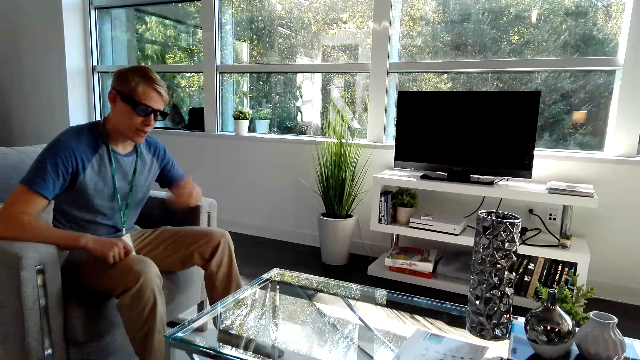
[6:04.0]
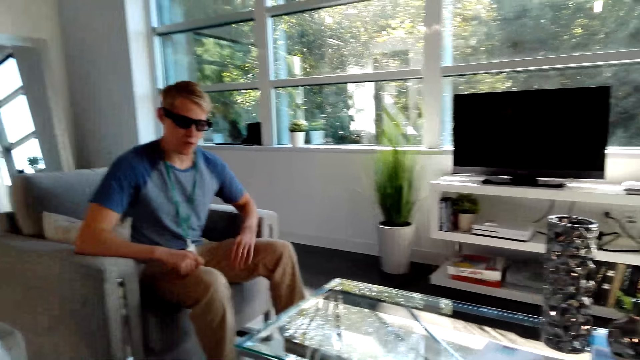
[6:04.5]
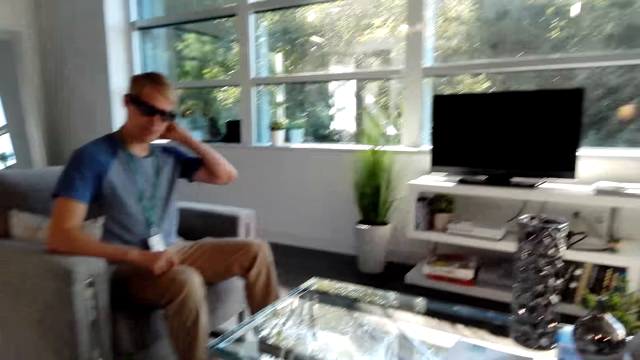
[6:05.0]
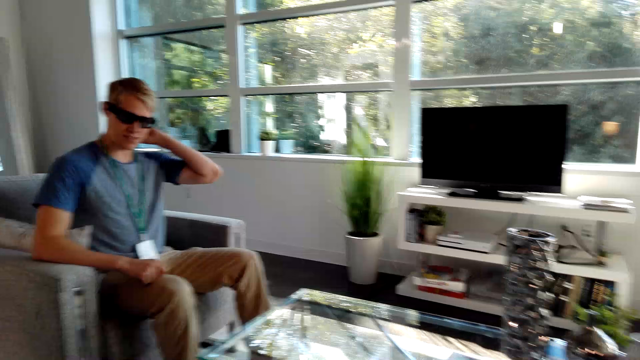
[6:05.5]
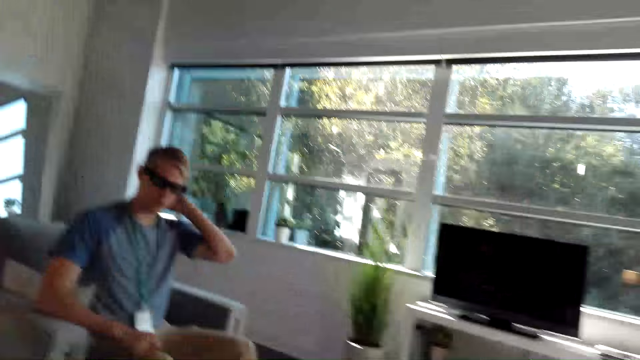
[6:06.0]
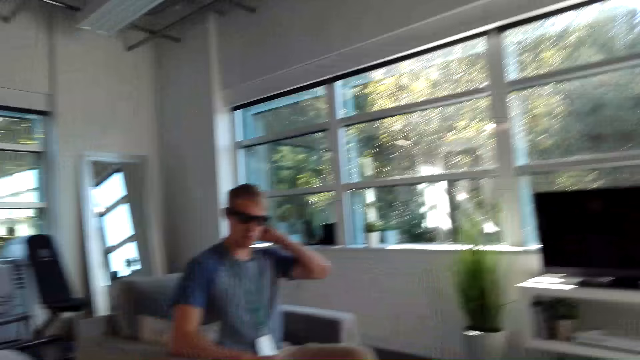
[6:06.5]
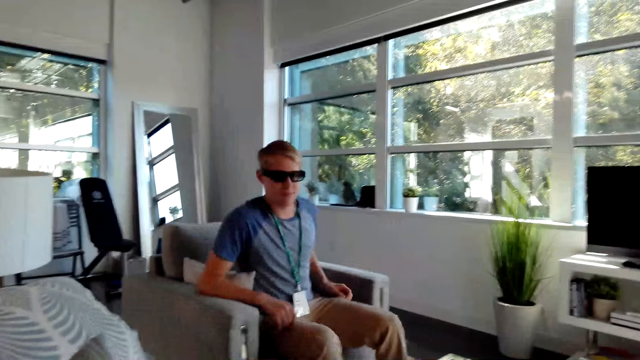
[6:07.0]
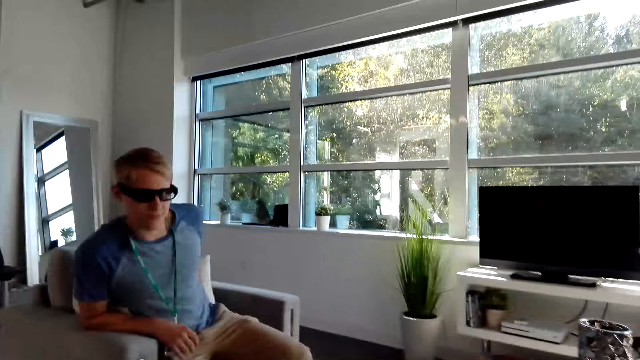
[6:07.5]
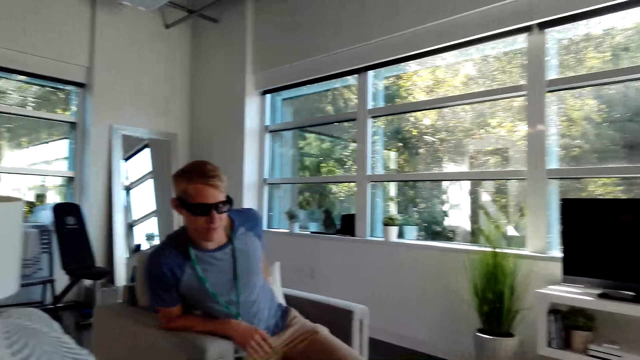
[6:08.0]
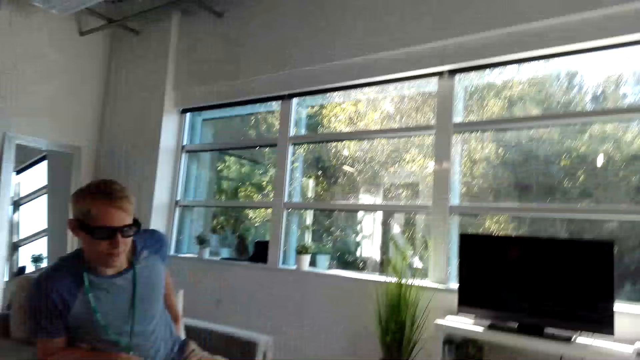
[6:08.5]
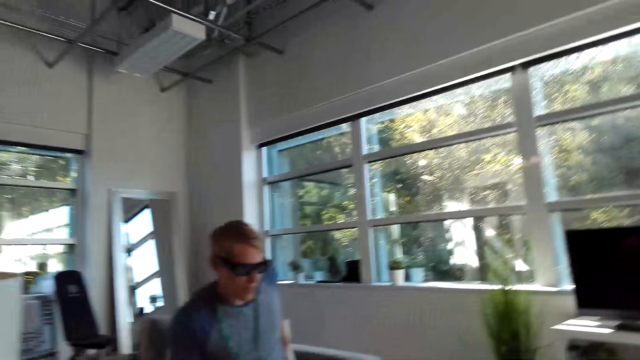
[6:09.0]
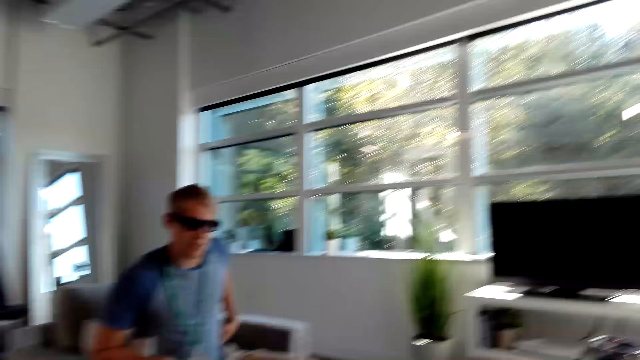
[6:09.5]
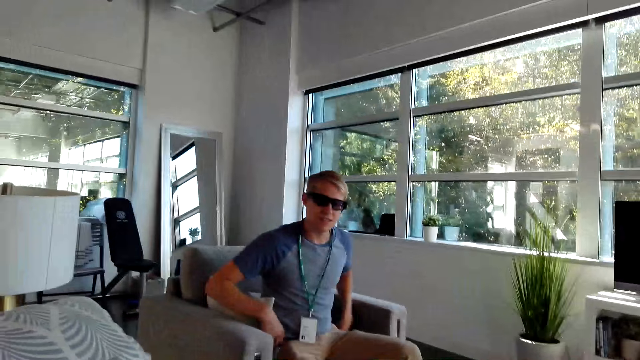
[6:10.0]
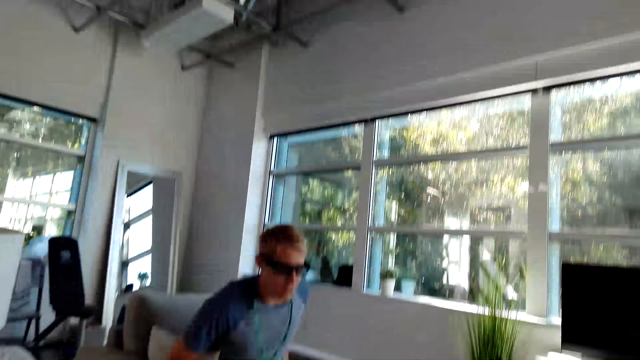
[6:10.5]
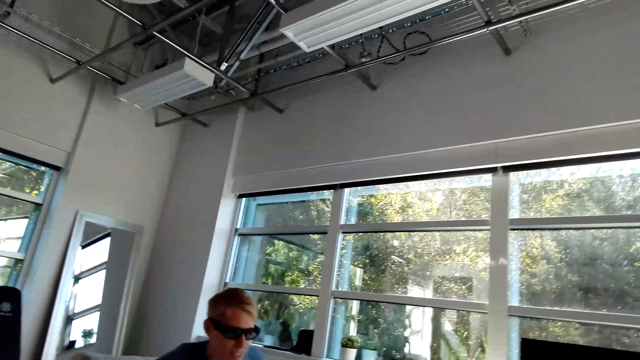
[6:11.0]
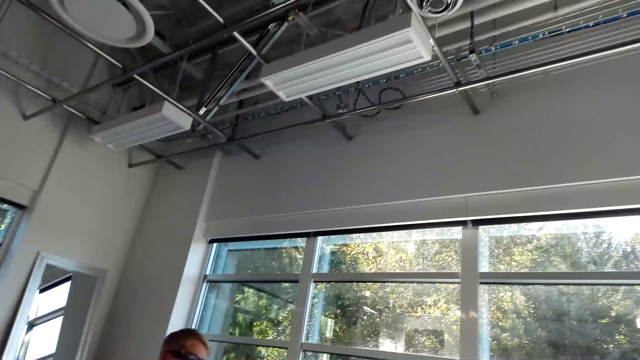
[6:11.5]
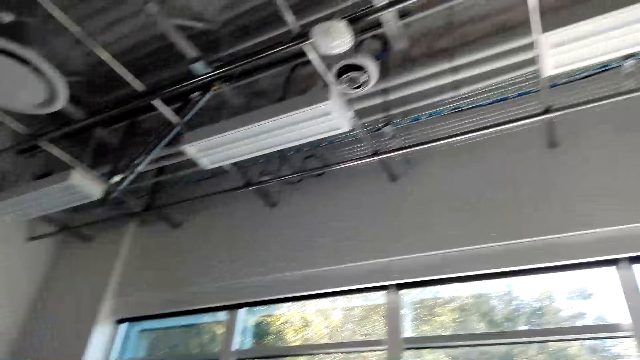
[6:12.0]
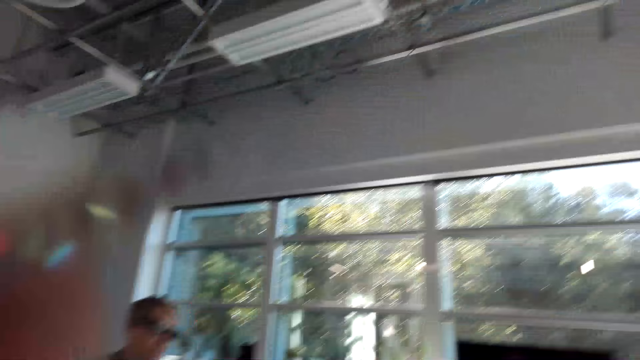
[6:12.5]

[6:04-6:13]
A male does hand movement. The male touches his neck. The male converses with the camera wearer. The male does hand movement.

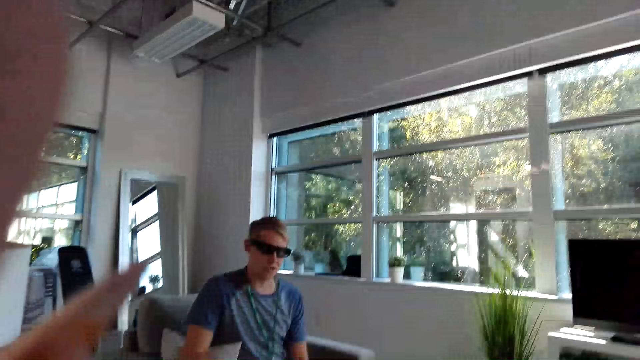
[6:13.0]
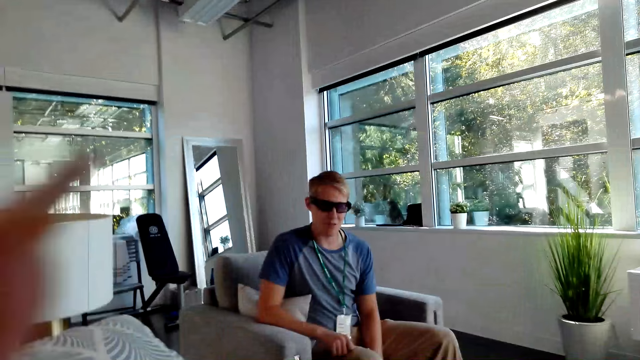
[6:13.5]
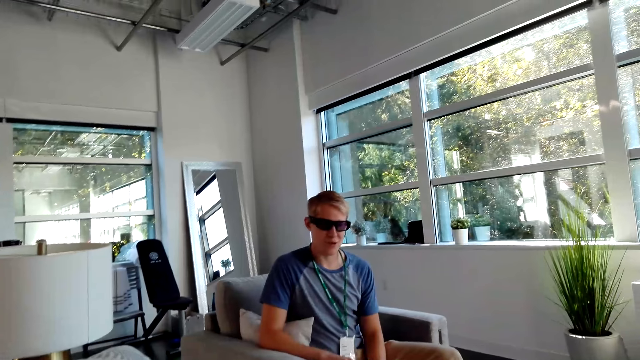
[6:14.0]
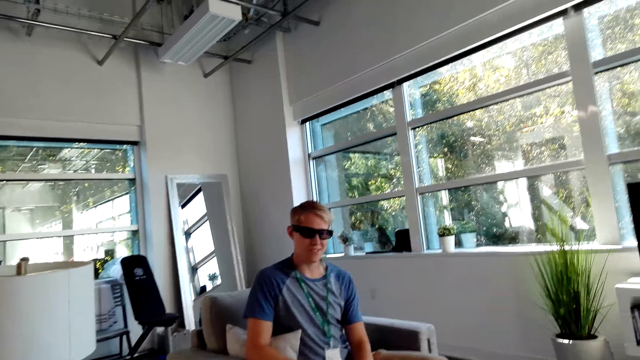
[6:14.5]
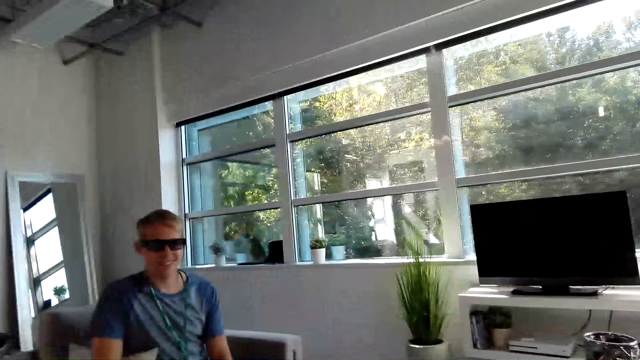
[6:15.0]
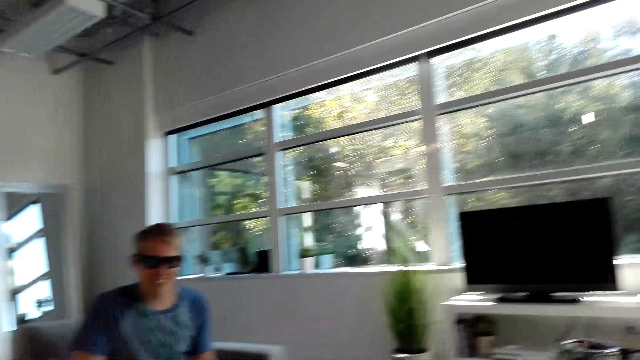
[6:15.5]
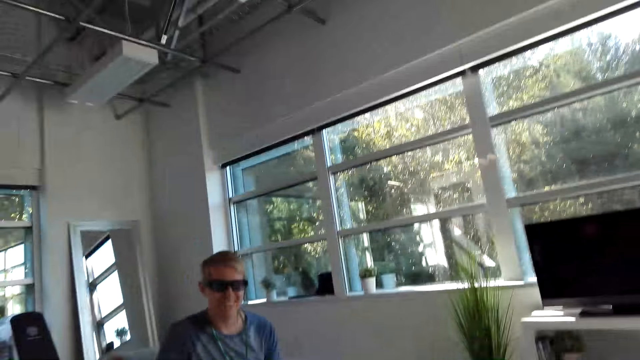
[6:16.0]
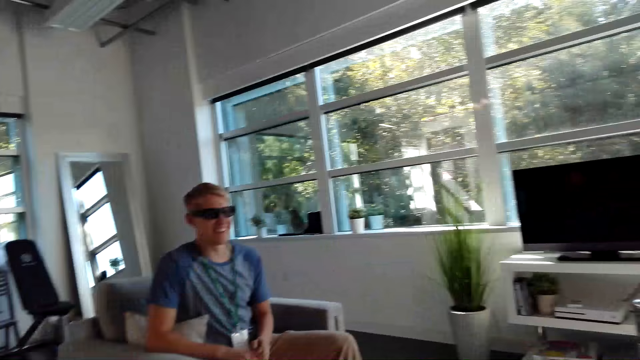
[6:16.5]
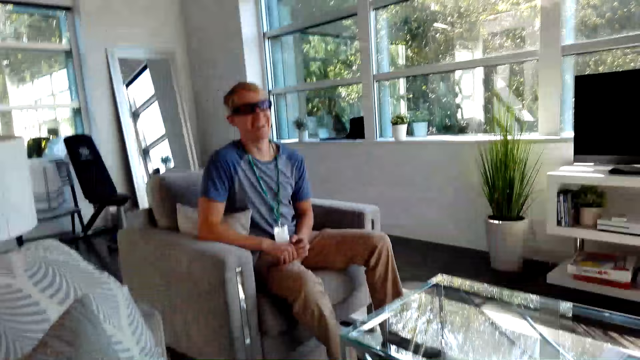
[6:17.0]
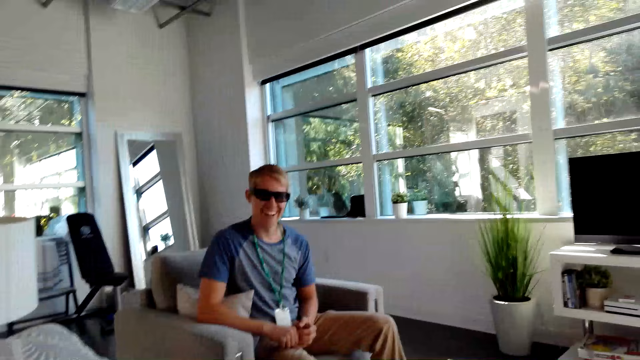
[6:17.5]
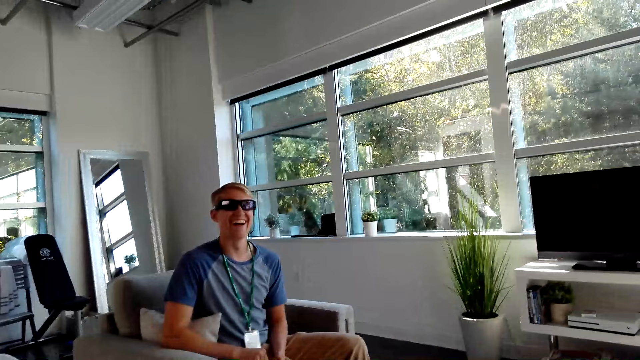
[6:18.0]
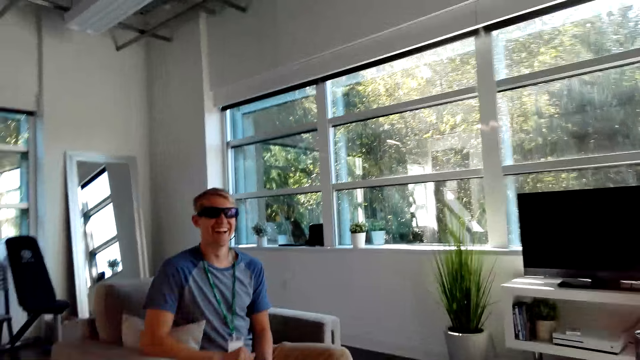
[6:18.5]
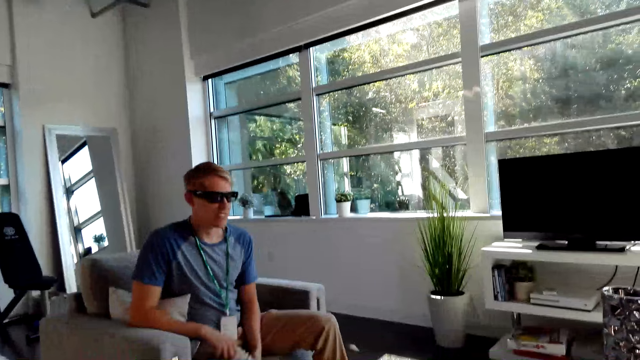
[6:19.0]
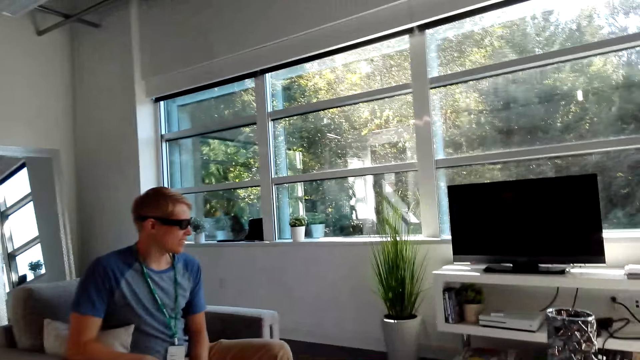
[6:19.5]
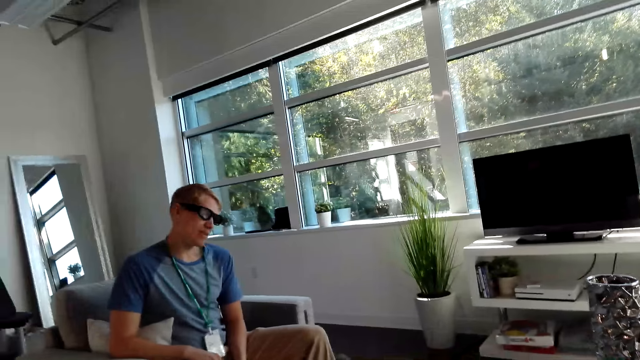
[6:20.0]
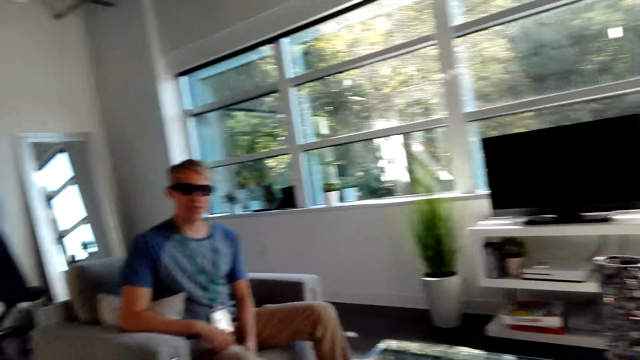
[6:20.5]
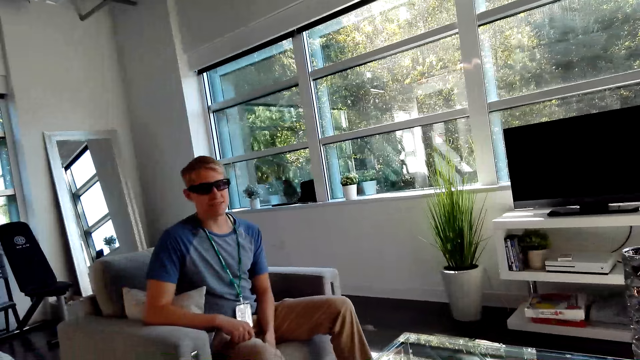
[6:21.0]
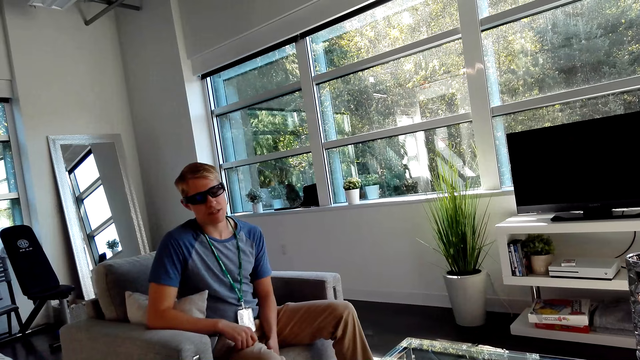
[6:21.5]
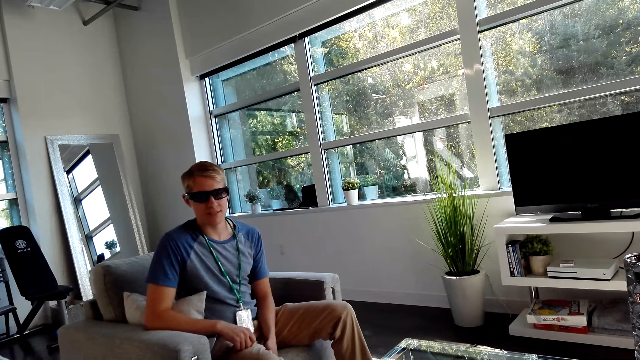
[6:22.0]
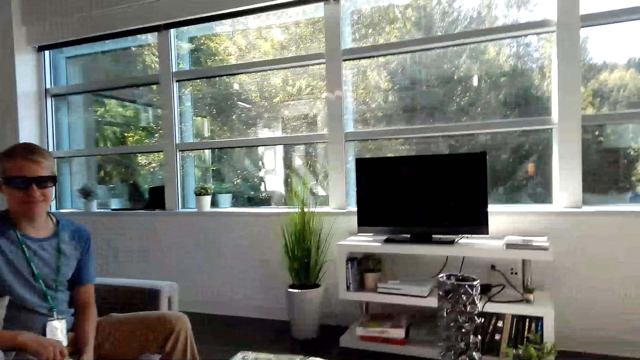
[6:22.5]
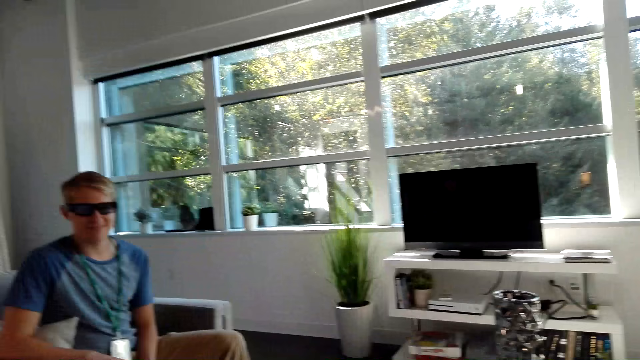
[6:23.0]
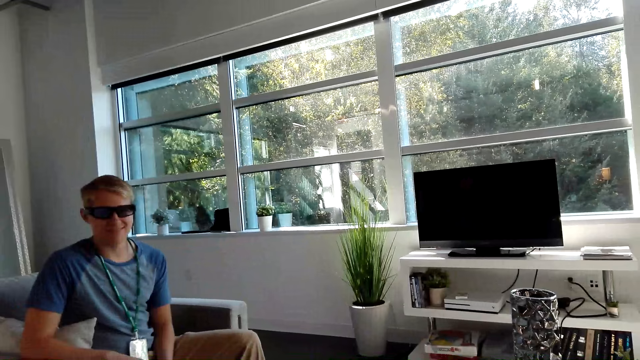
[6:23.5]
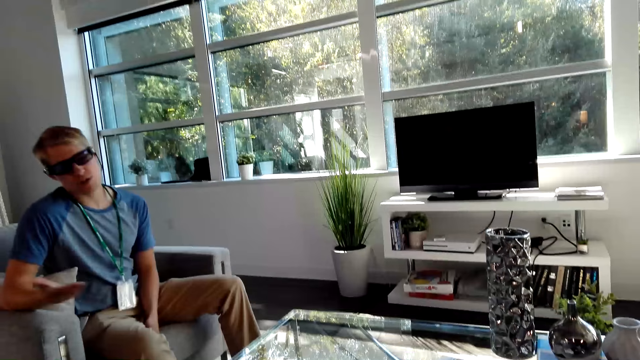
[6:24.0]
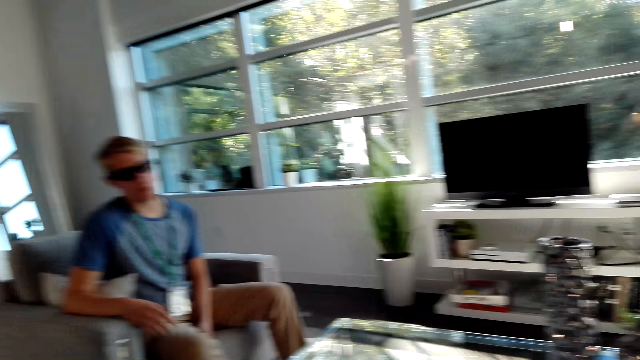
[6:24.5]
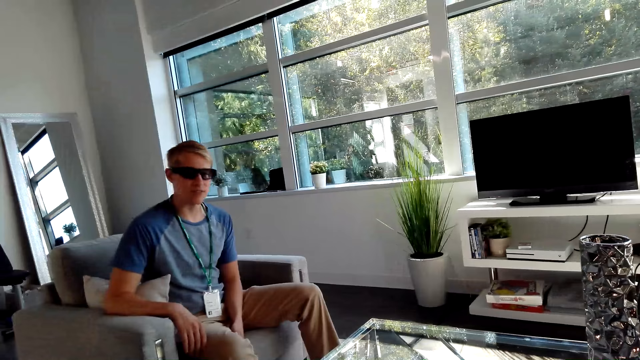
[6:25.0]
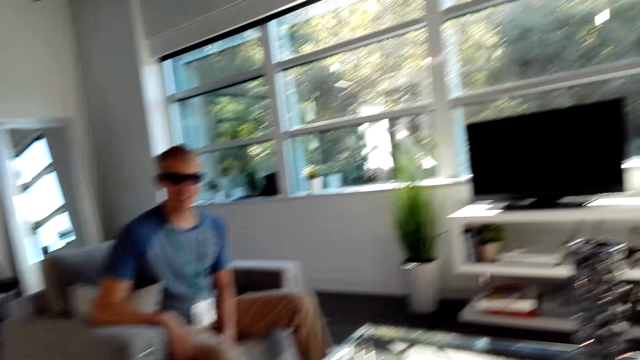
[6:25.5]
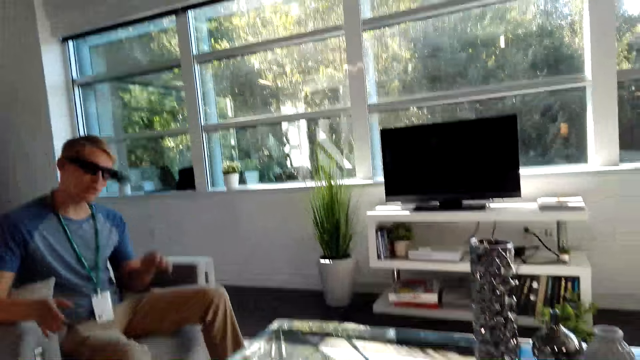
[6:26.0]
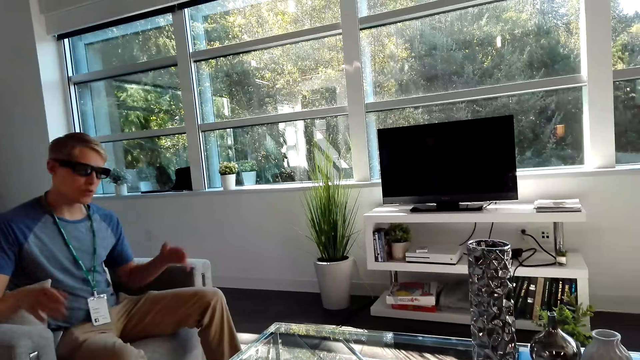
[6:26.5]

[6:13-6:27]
The camera wearer does hand movement. A male converses with the camera wearer. The camera wearer does hand movement and converses with the male. The male does hand movement. The male converses with the camera wearer.
